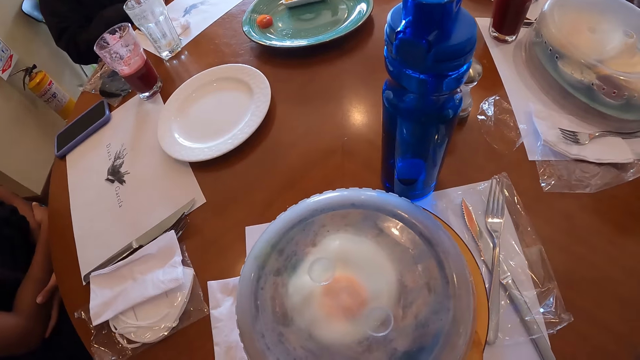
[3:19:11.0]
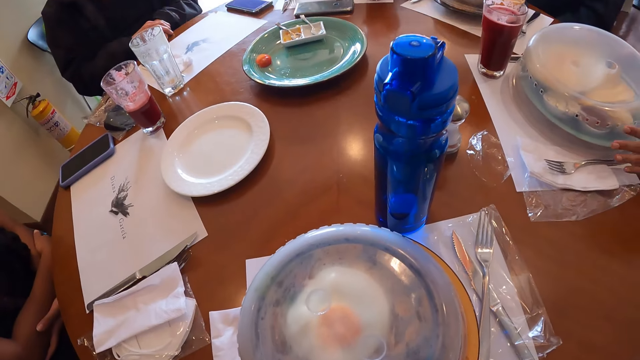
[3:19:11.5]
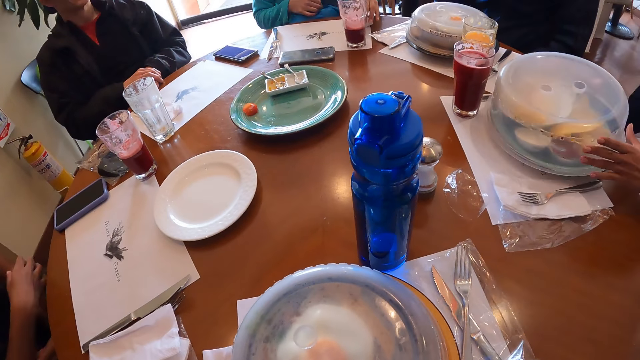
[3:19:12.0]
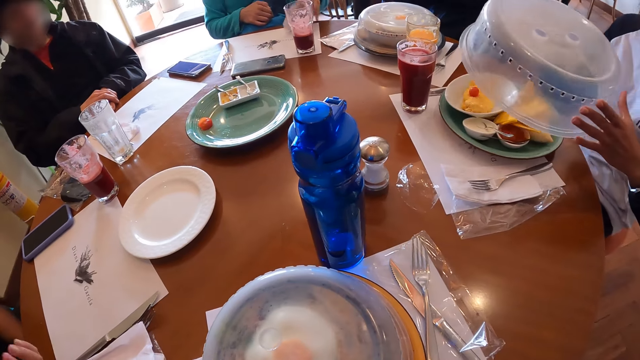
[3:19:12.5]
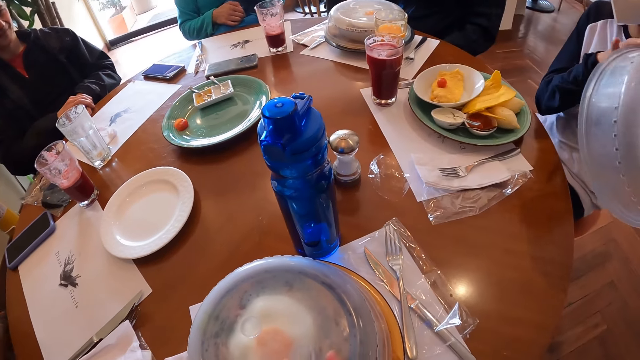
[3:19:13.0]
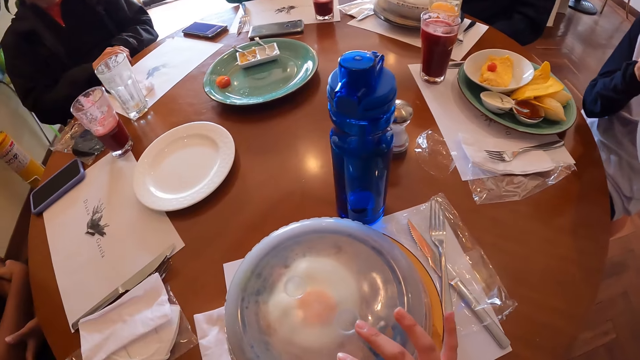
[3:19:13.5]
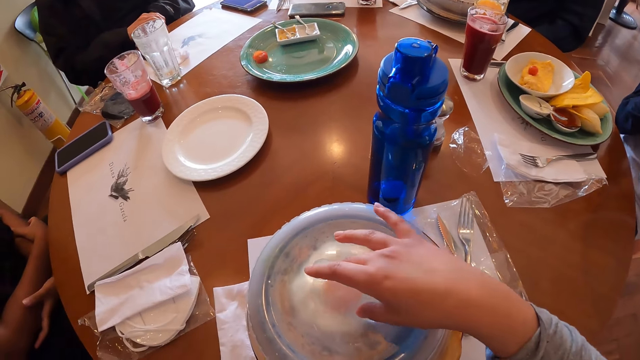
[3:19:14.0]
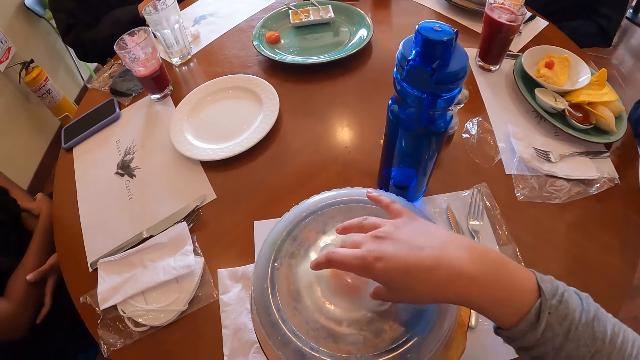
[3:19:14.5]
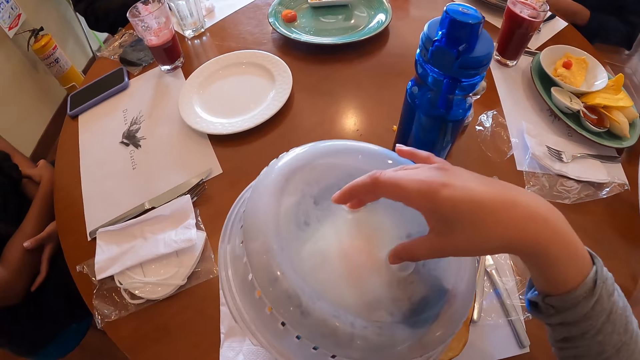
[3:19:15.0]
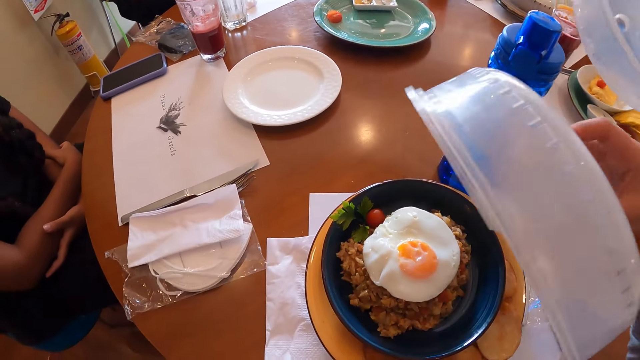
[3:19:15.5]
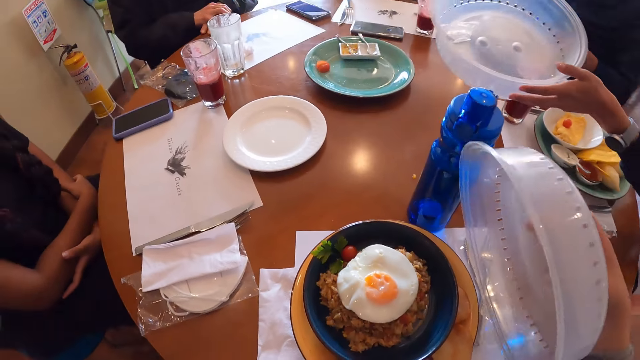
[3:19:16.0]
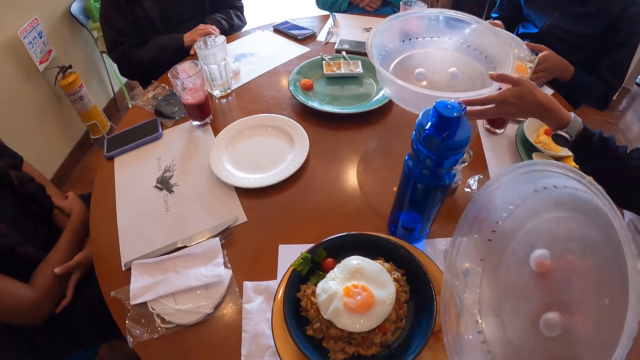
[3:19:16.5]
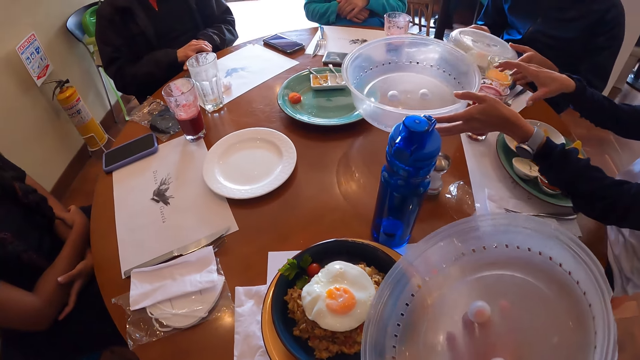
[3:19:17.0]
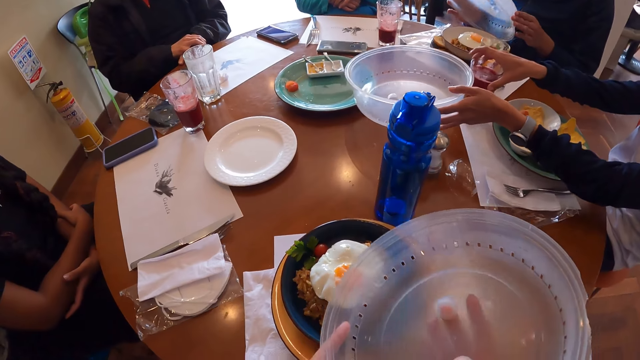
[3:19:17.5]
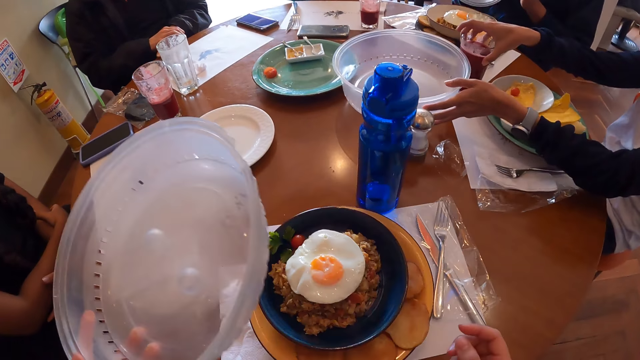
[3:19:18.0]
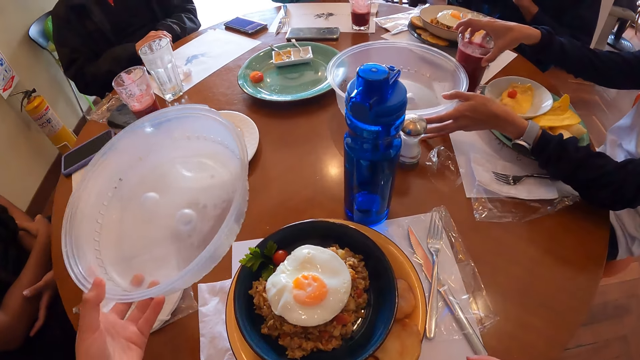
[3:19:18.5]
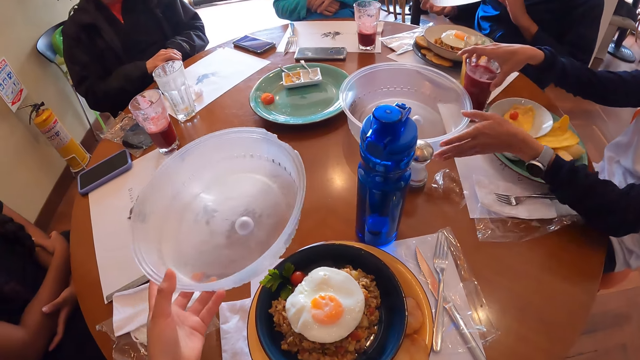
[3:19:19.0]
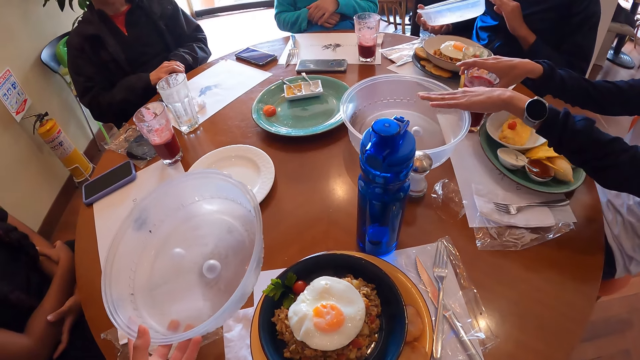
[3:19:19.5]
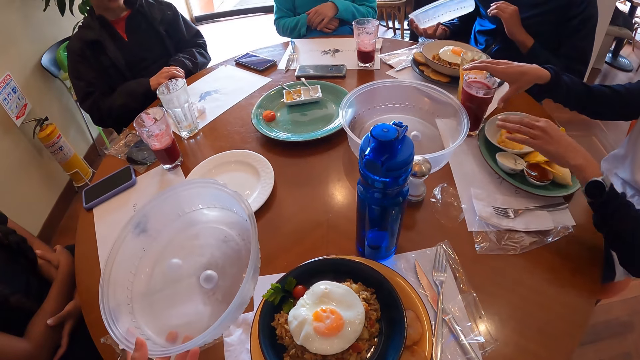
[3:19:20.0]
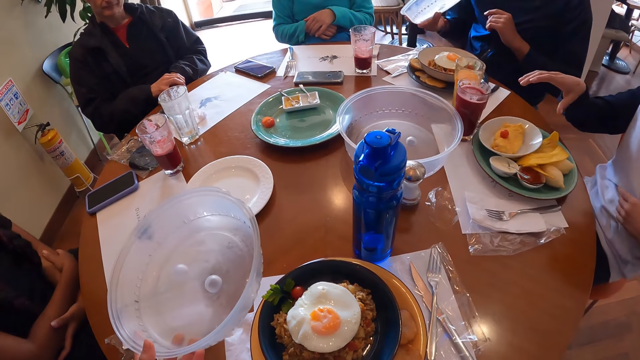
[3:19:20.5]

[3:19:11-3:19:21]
The camera wearer looks around. The woman places the glass of juice in her left hand on the table. Another woman takes off a plastic lid on a plate on the table with both hands. The camera wearer takes off the plastic lid on the plate on the table with her right hand. A lady puts the container on the table. A man takes off the plastic lid from the plate on the table with both hands. The second woman moves the glass of juice on the table with her right hand and places the plastic lid in her left hand on the table.

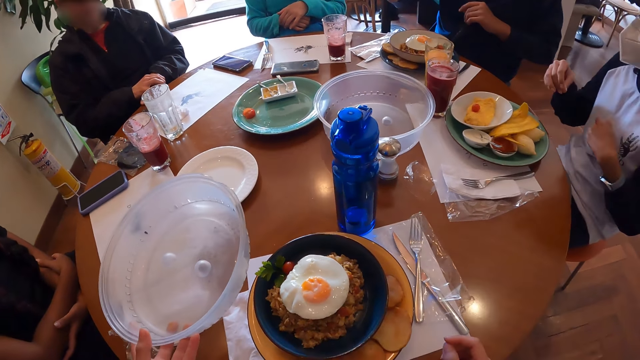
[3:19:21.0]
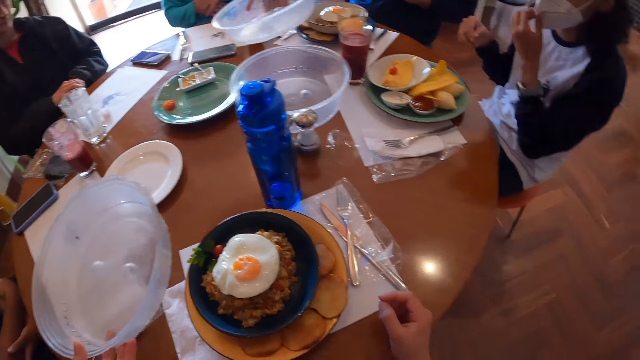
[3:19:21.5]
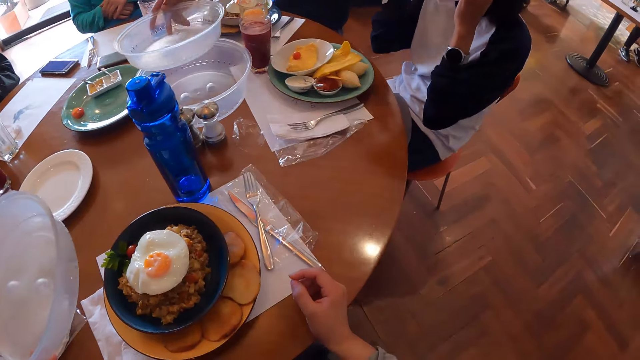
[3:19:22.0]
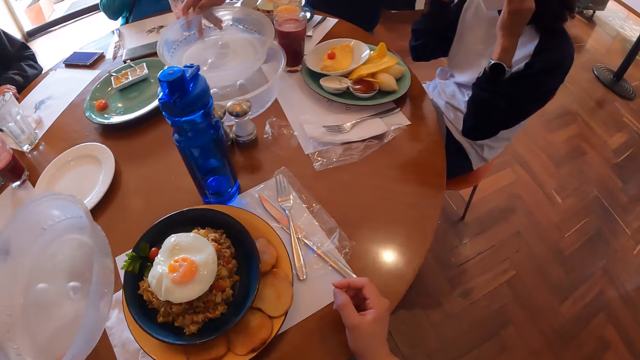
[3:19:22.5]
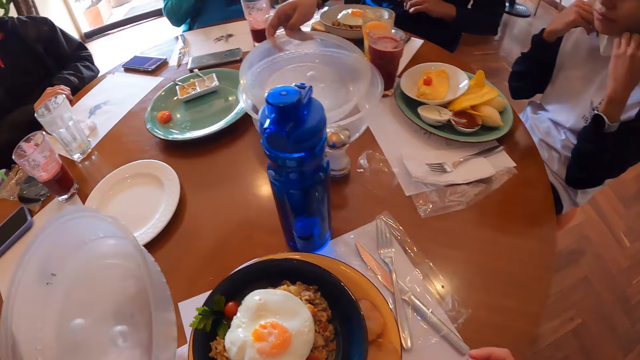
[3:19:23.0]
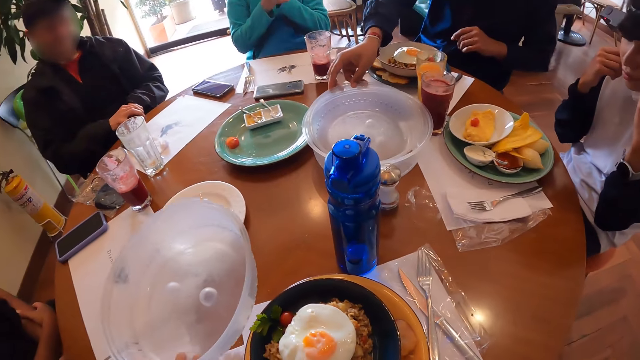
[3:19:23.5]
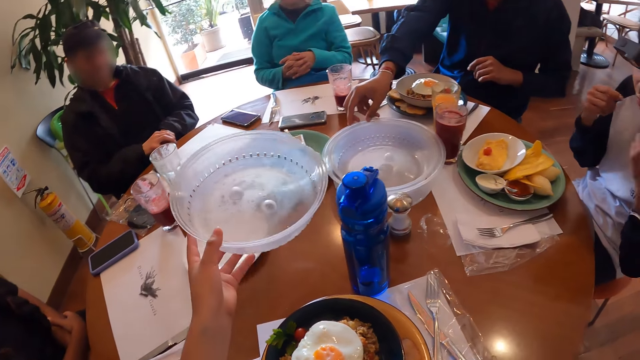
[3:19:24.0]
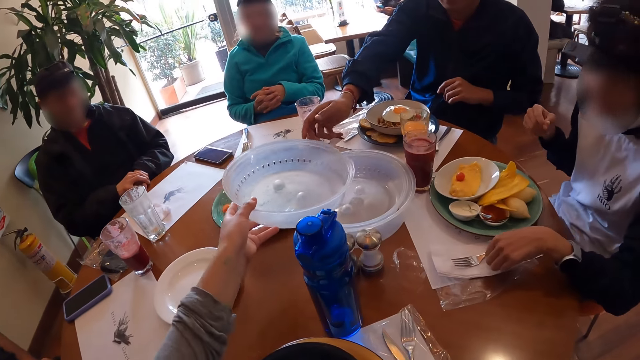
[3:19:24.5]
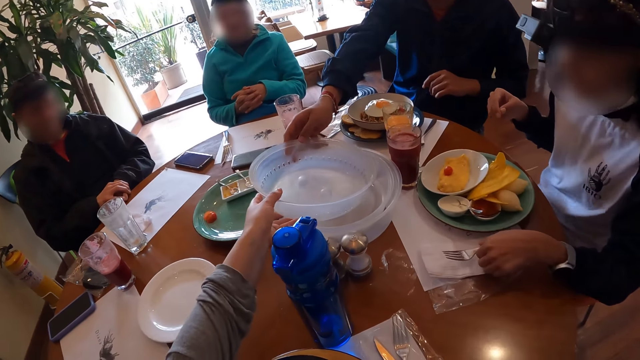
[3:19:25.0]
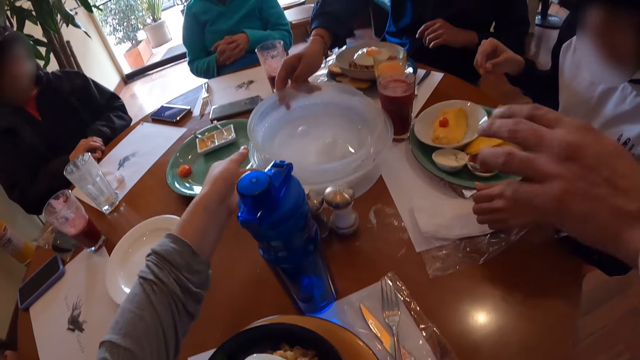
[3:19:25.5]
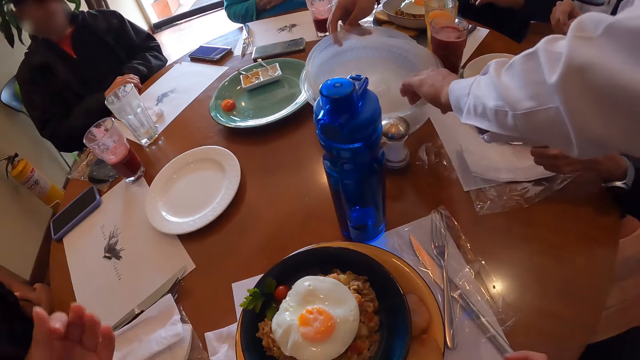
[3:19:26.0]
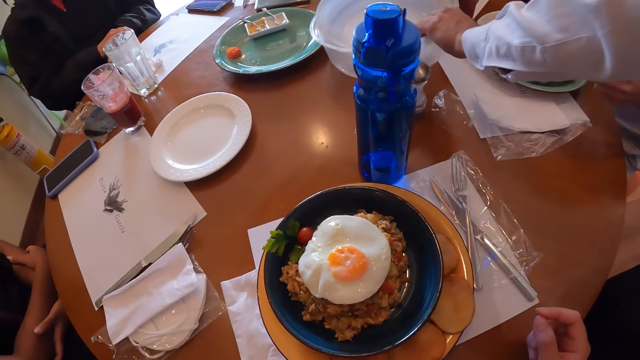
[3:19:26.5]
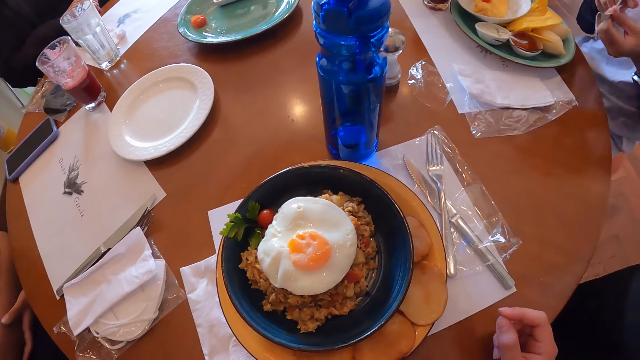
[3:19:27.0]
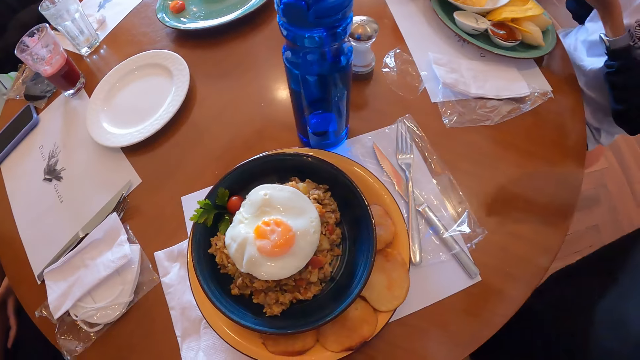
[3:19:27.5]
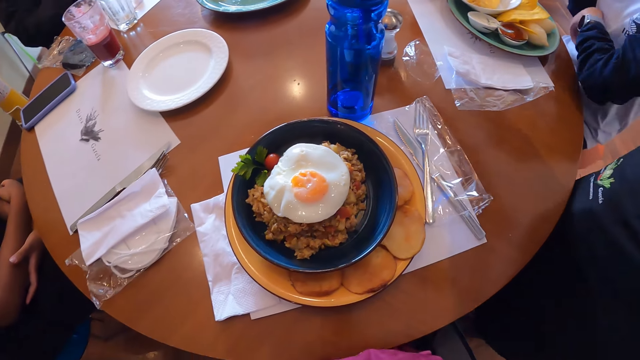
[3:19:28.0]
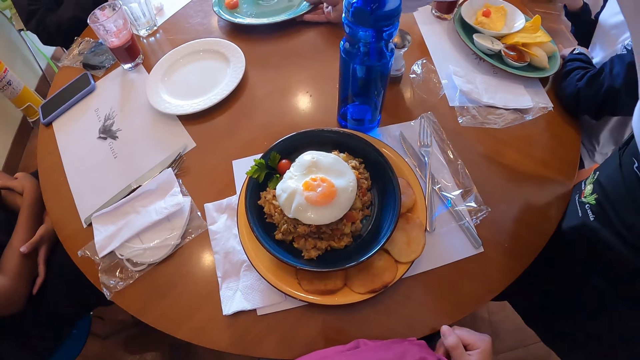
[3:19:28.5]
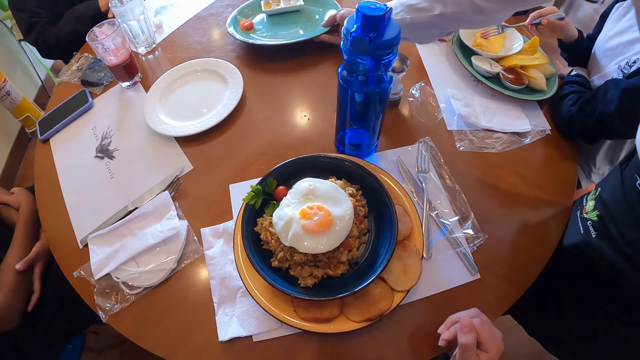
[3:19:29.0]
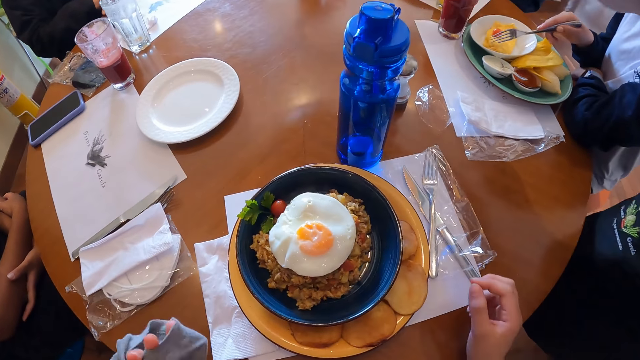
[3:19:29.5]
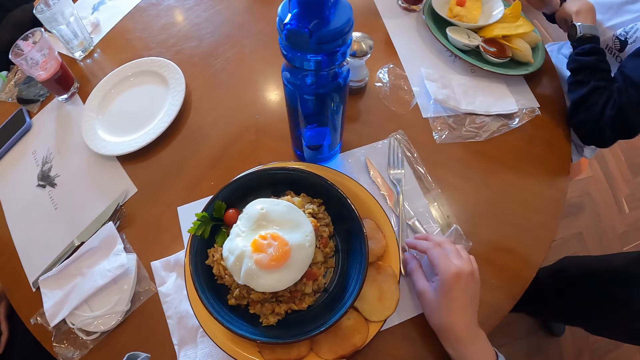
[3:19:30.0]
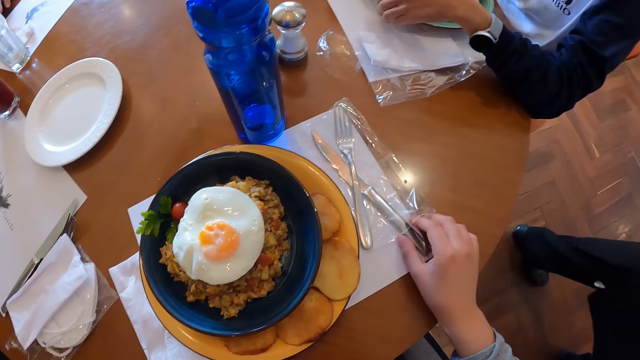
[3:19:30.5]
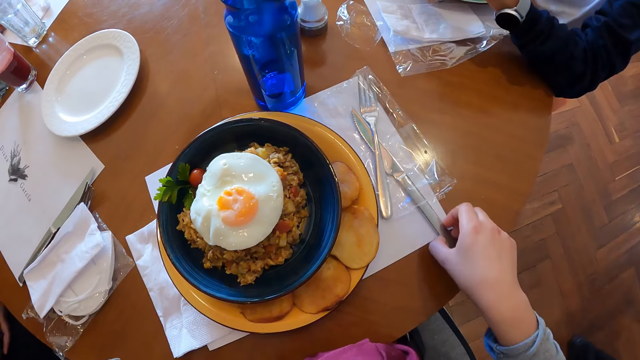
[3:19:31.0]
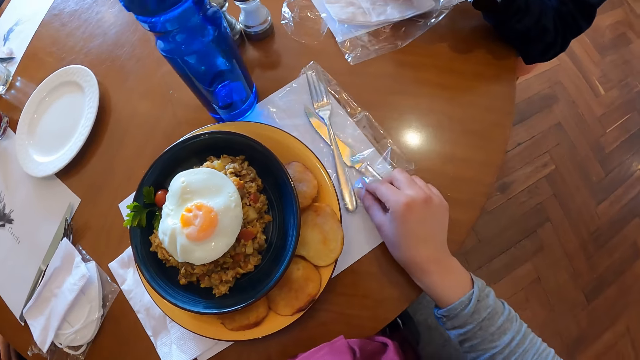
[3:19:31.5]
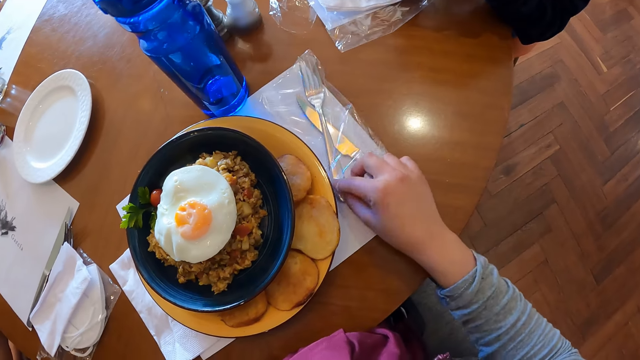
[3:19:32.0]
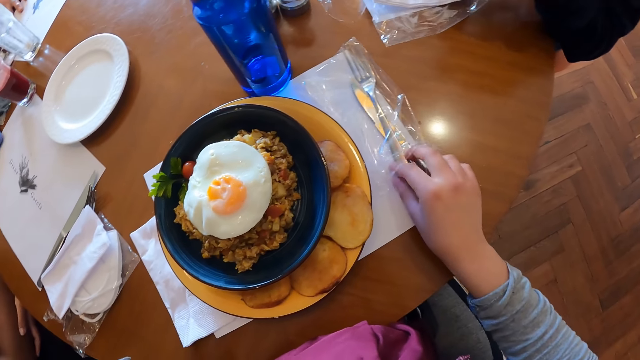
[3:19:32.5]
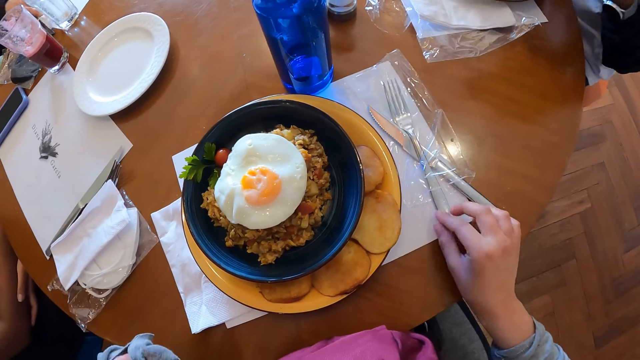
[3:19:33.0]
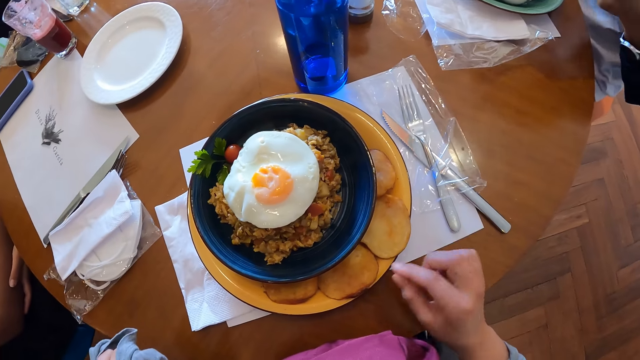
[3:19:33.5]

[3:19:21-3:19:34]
The camera wearer looks around. The man places the plastic lid in the plastic lid on the table with his right hand. The camera wearer passes the plastic lid in her left hand to the man. A waiter picks up the plastic lids from the table with his left hand. The waiter picks up a plate from the table with his right hand. The camera wearer touches a knife on the table with her right hand. She touches a fork on the table with her right hand.
